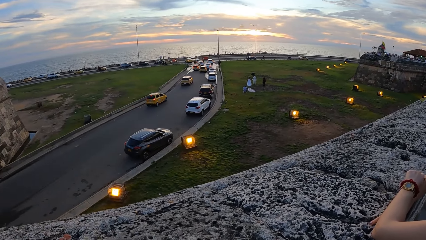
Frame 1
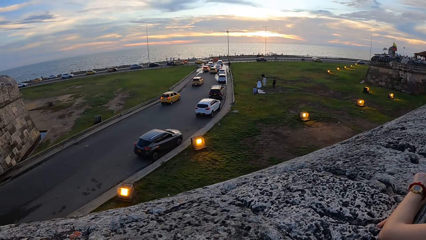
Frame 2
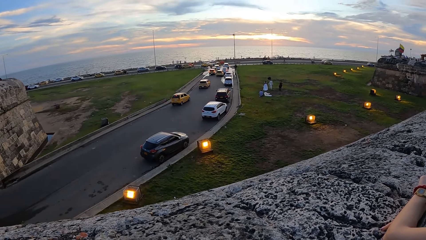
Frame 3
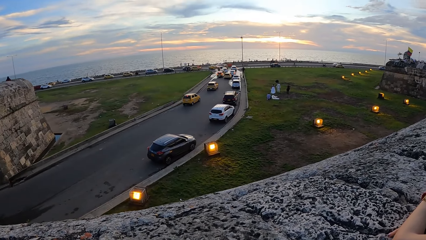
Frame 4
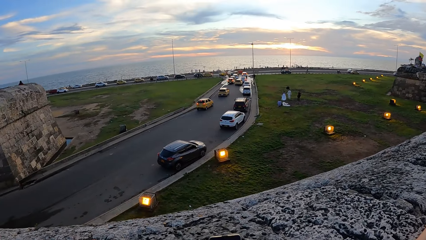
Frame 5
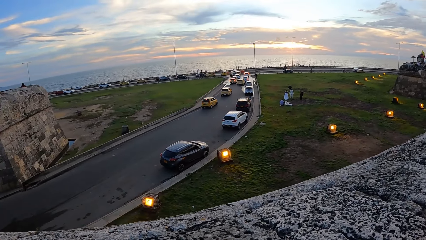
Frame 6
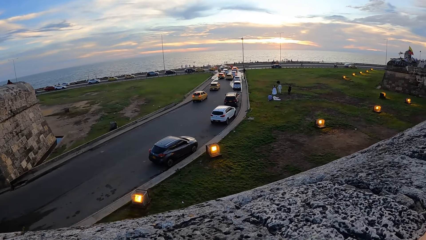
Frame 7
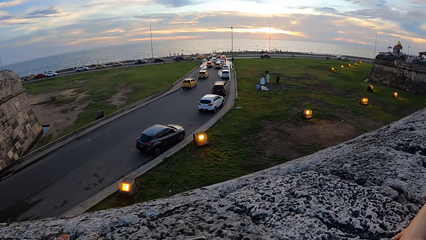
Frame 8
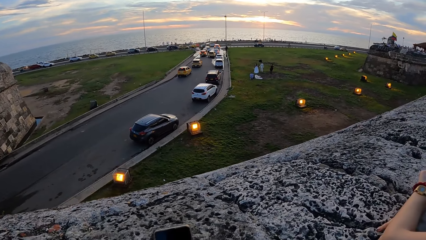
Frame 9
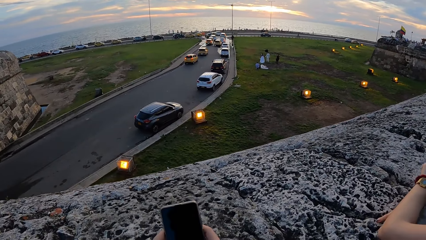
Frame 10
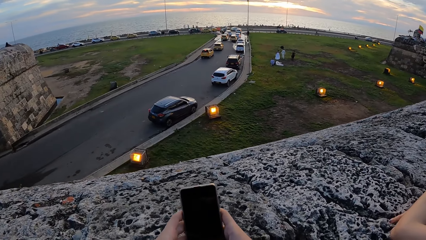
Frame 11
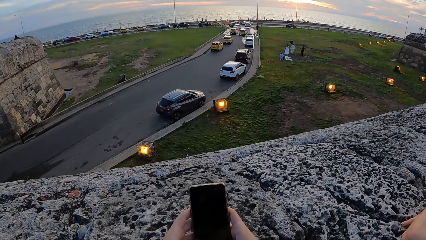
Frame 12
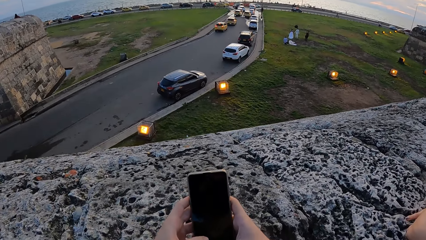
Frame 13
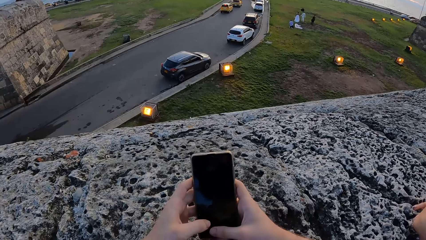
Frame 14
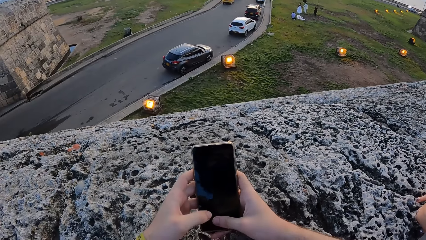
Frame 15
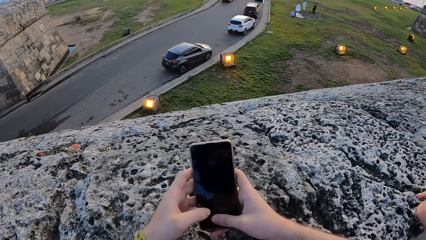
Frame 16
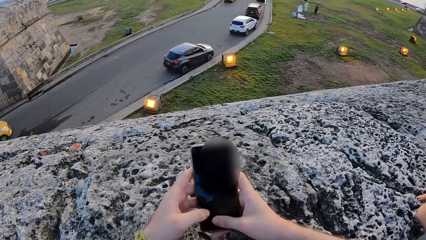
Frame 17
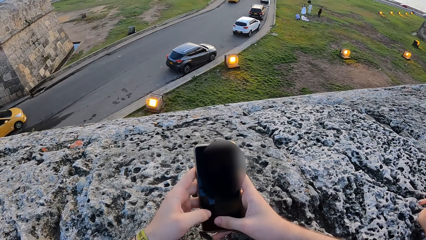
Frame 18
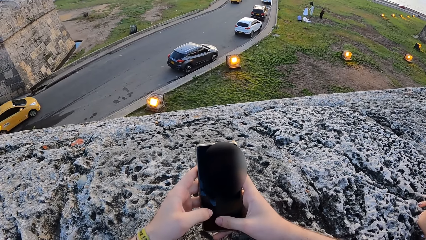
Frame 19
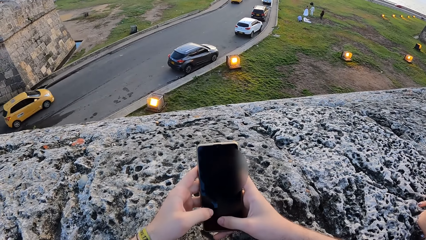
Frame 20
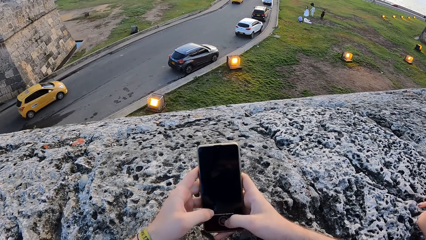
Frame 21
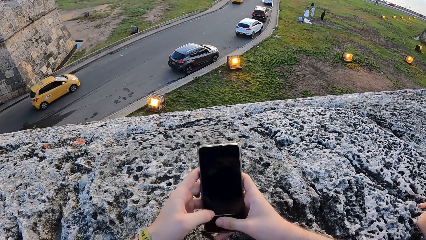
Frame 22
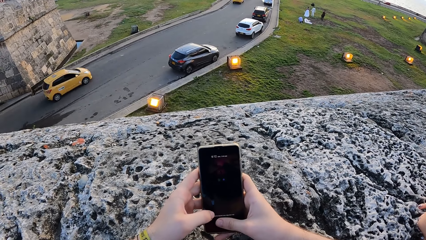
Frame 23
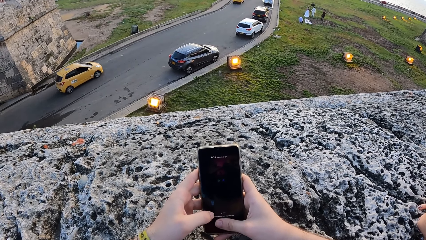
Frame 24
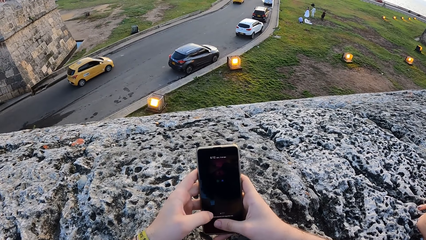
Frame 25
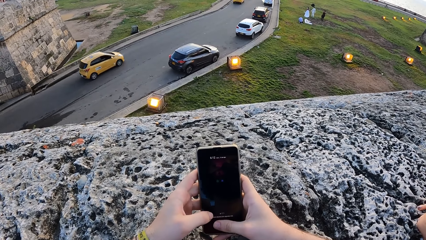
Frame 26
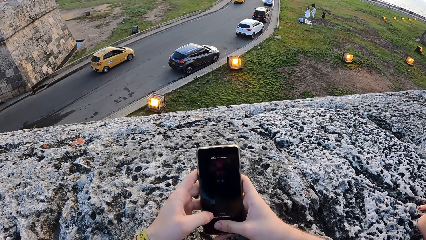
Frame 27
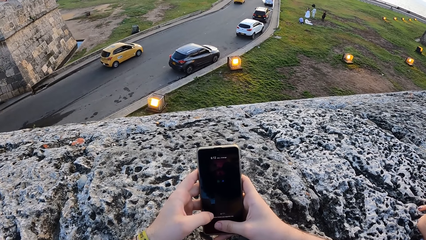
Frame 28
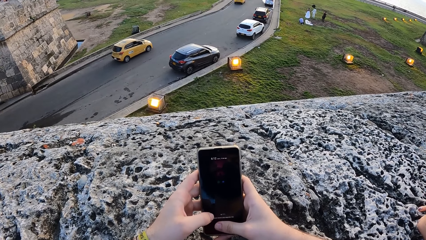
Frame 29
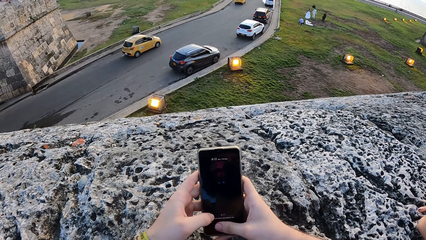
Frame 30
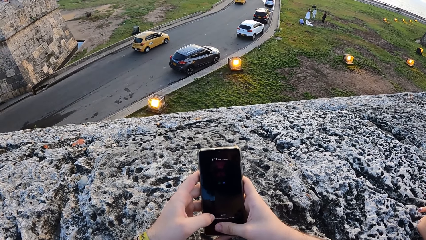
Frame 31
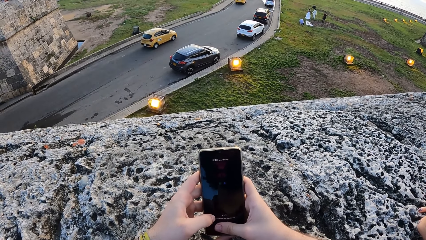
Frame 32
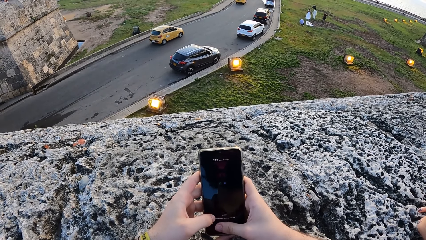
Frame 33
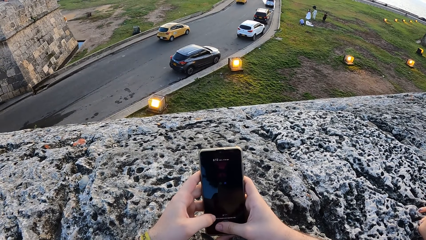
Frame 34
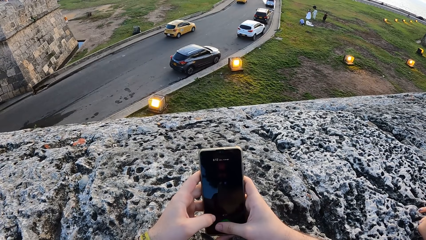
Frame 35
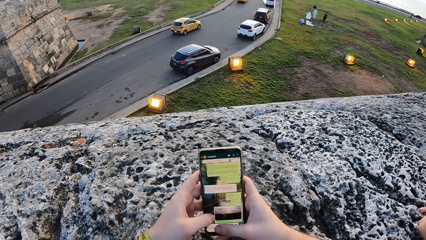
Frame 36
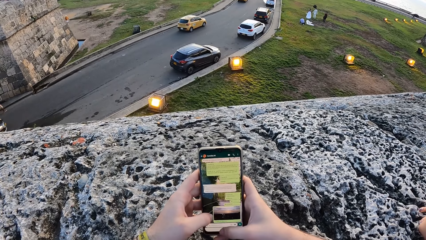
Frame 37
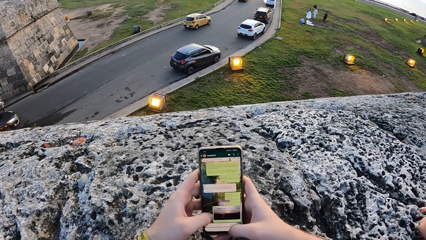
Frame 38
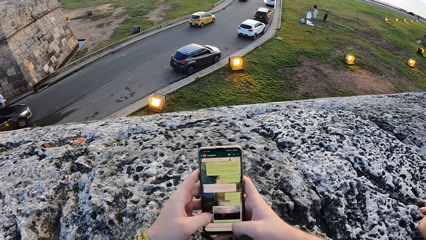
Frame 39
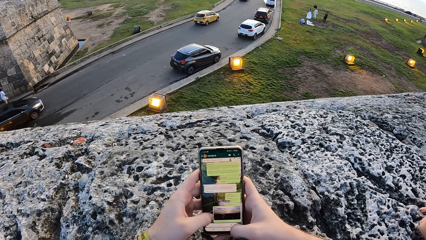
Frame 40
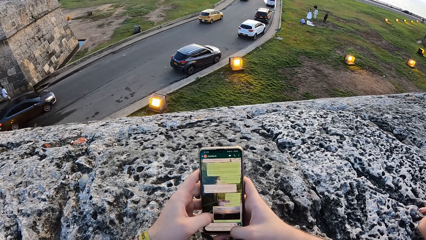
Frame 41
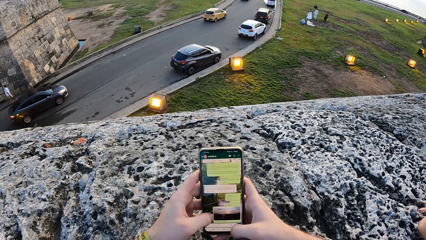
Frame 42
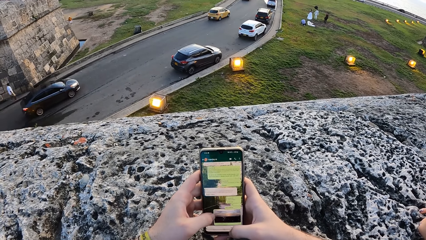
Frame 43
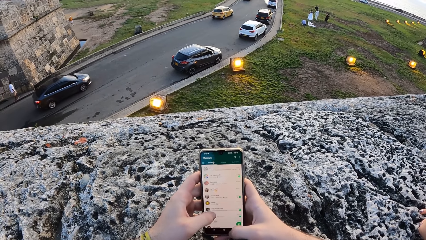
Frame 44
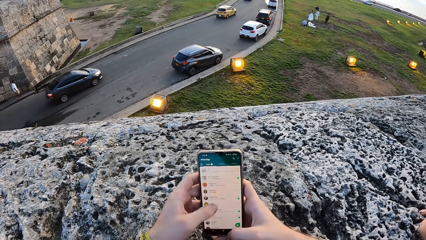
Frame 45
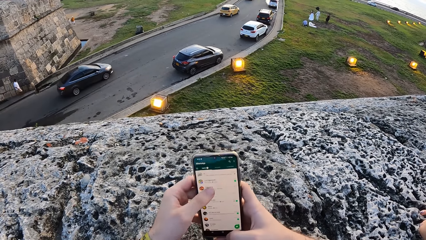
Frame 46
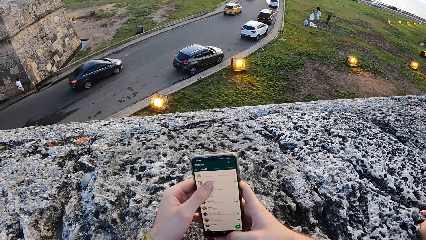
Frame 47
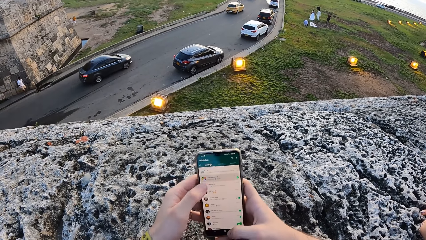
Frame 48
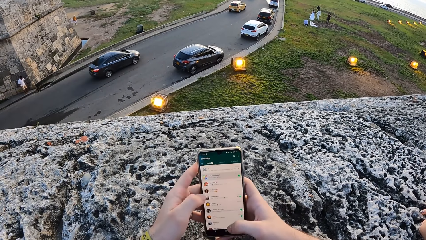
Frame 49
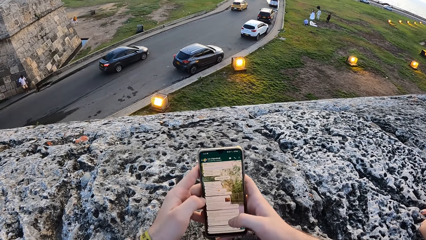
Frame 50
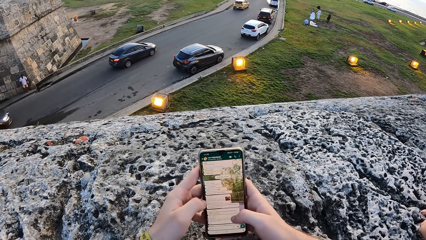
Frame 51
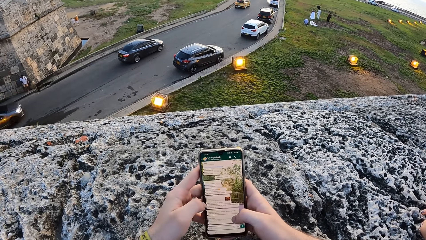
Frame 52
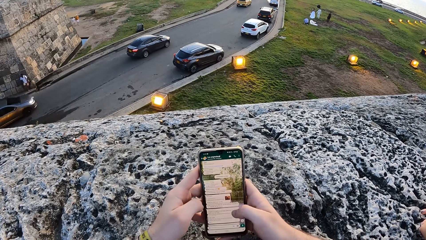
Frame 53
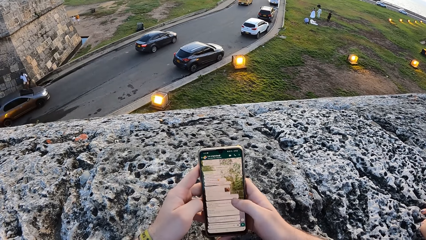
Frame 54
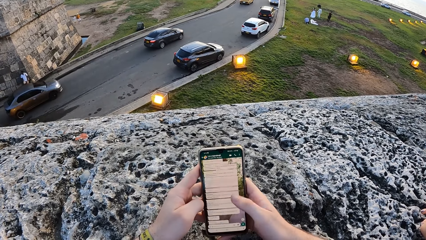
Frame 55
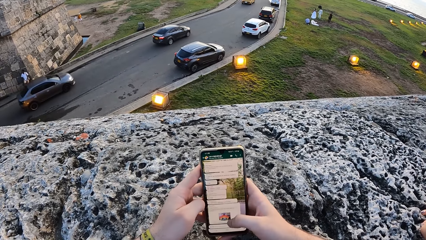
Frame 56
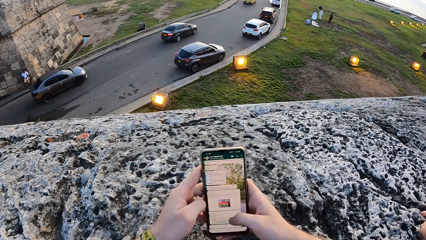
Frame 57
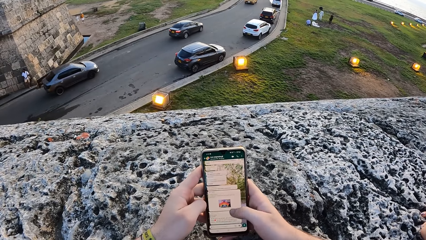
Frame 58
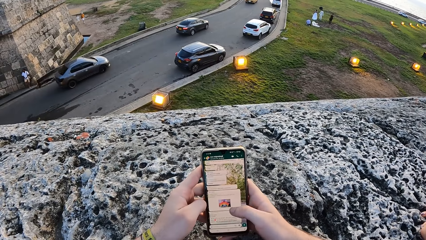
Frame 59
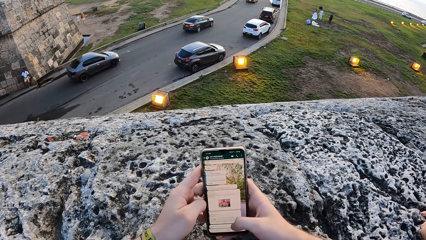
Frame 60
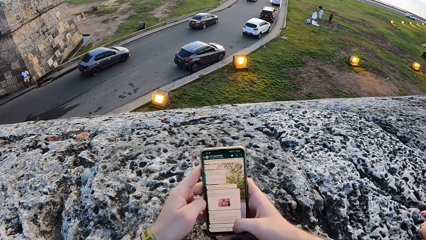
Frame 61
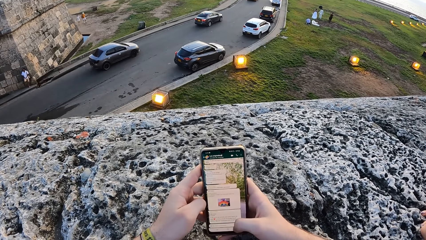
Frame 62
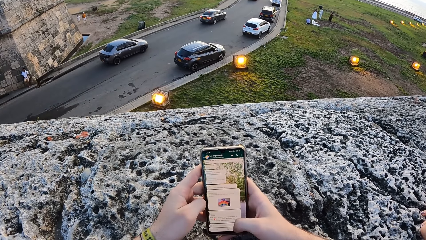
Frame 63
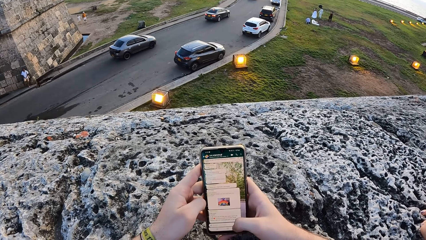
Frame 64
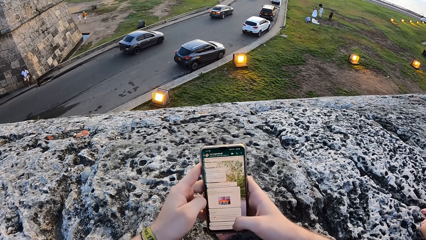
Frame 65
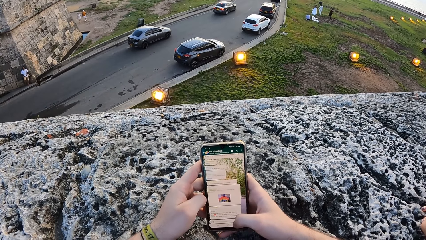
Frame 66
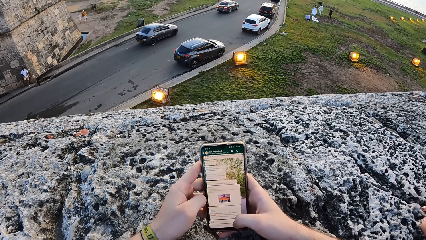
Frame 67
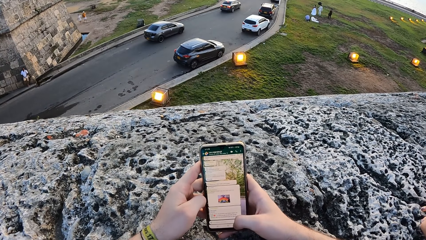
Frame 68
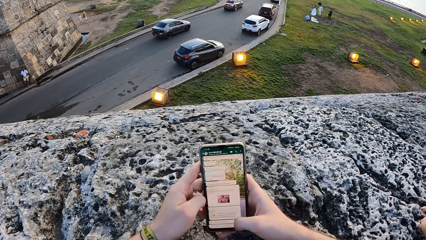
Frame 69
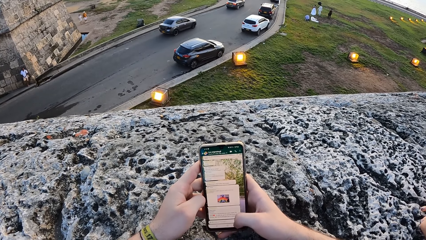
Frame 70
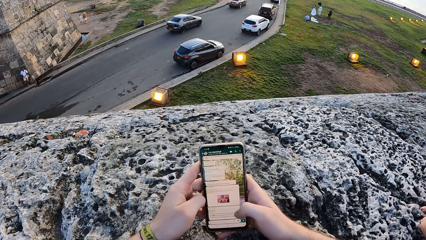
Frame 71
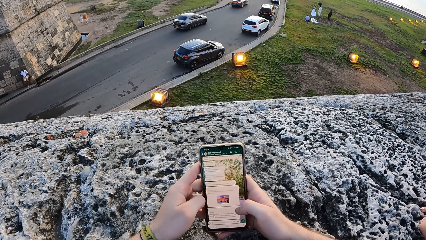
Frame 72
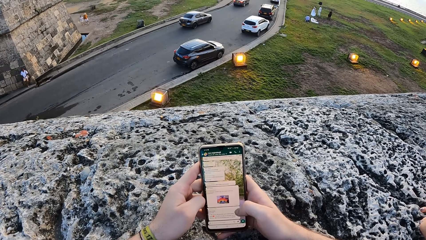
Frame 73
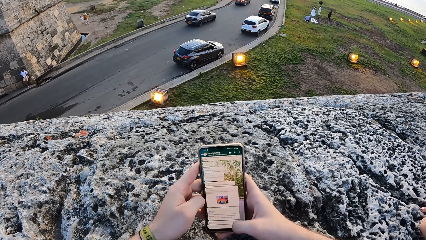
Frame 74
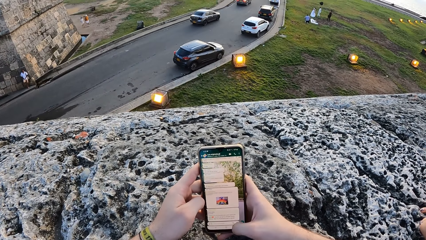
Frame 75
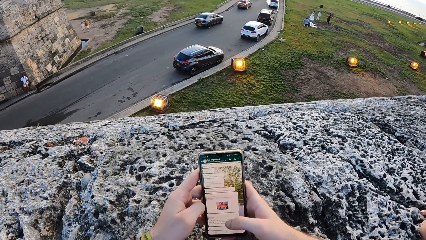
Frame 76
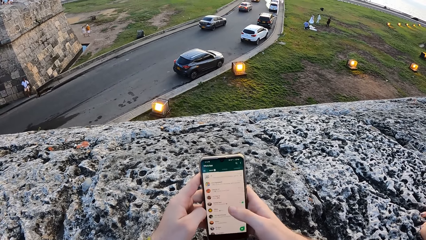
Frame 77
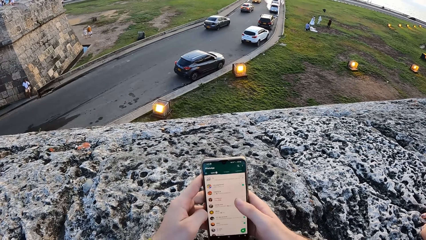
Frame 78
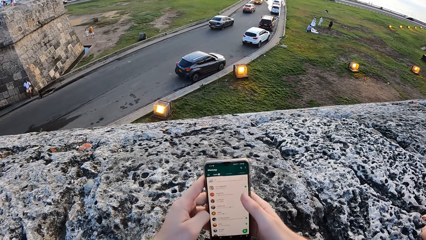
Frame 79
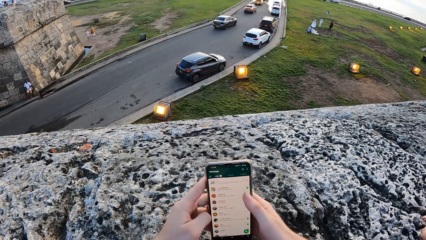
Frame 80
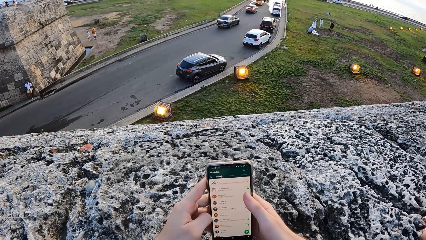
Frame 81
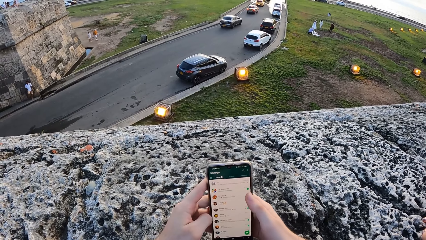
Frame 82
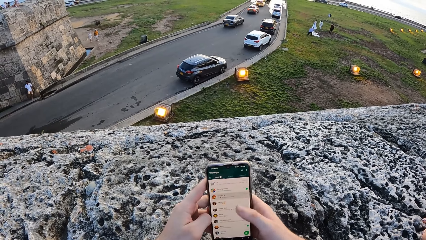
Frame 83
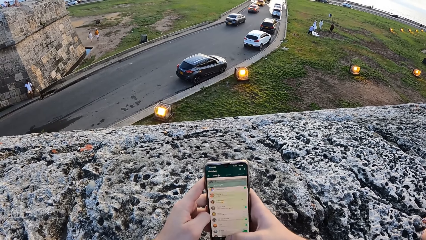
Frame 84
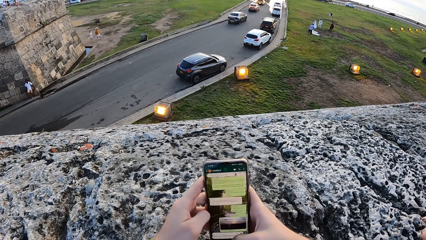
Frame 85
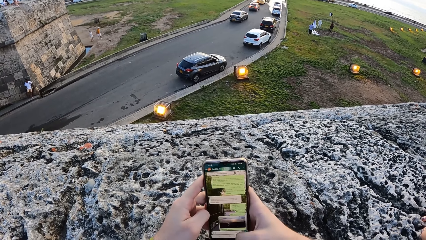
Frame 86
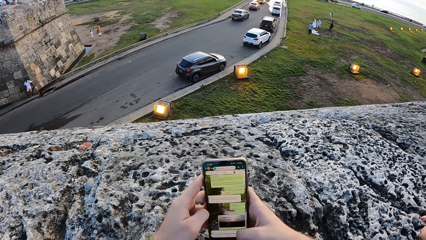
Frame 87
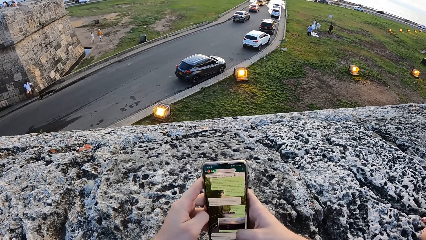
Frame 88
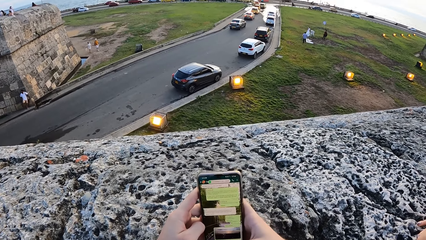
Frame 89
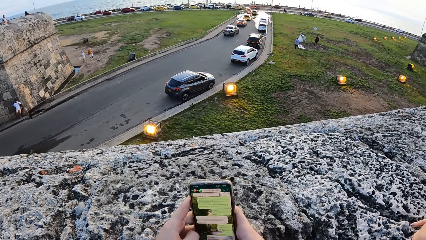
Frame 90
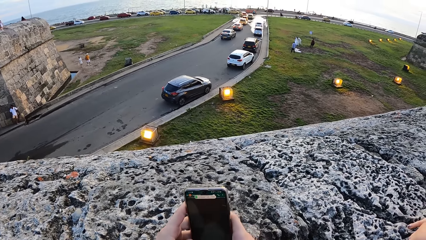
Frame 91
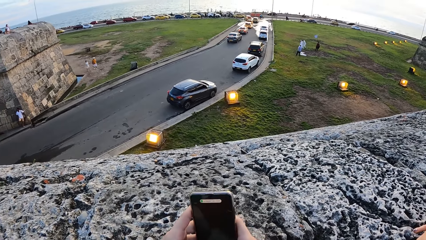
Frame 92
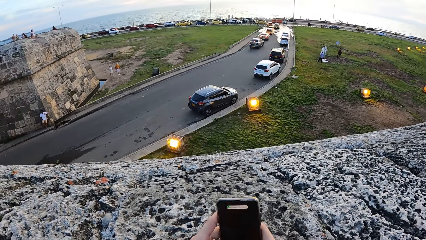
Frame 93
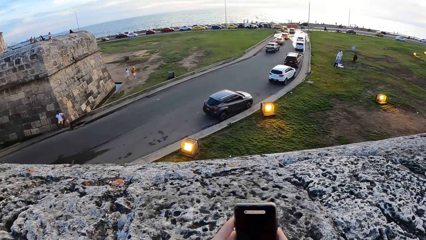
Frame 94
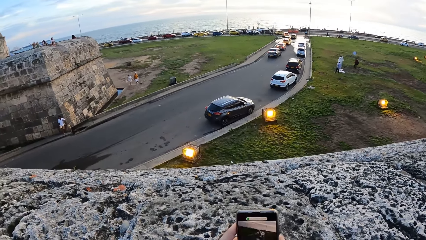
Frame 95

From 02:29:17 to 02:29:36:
The camera wearer looks at a phone. They operate the phone in both hands.
